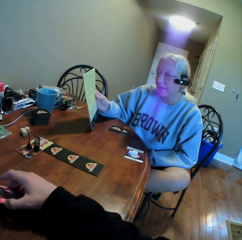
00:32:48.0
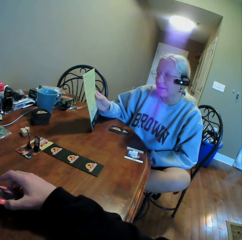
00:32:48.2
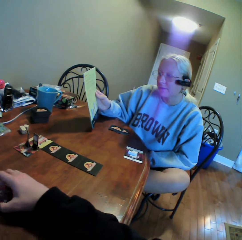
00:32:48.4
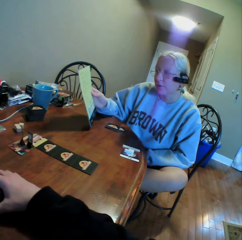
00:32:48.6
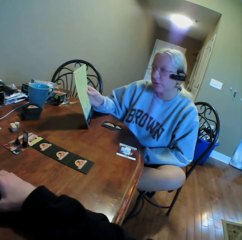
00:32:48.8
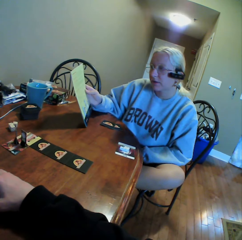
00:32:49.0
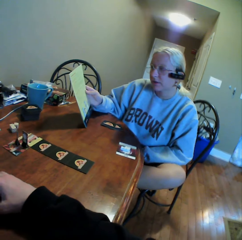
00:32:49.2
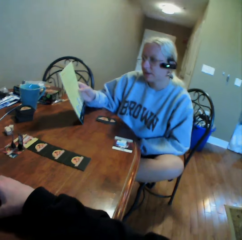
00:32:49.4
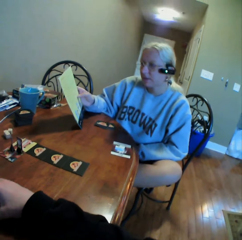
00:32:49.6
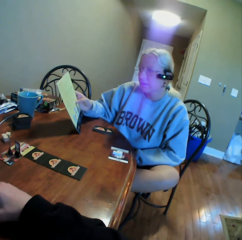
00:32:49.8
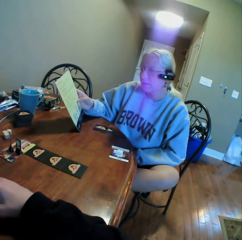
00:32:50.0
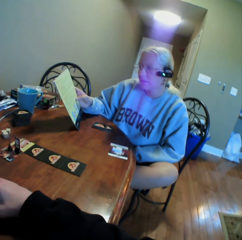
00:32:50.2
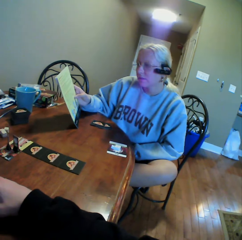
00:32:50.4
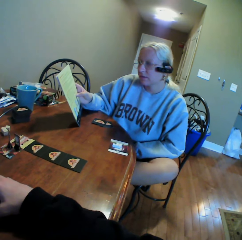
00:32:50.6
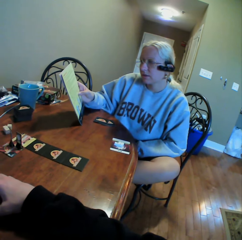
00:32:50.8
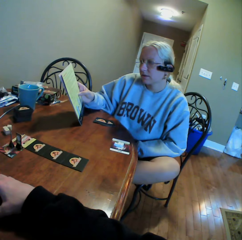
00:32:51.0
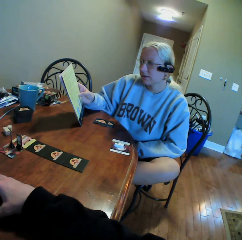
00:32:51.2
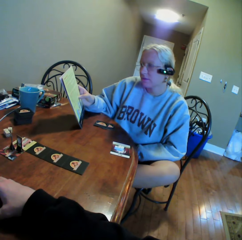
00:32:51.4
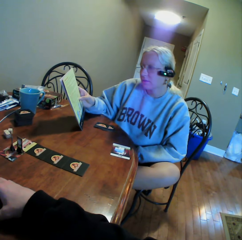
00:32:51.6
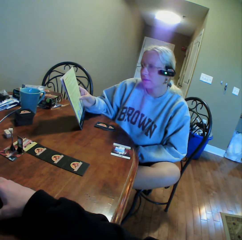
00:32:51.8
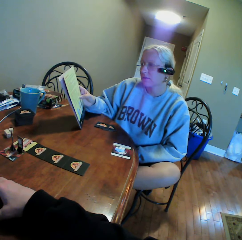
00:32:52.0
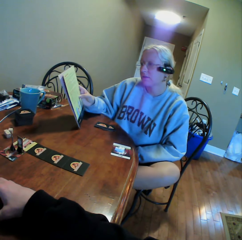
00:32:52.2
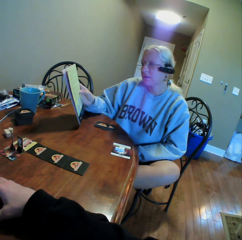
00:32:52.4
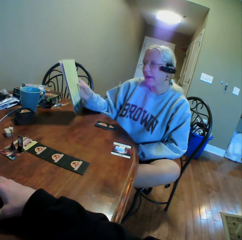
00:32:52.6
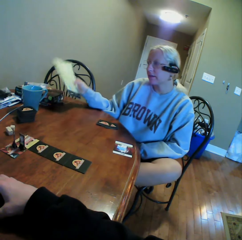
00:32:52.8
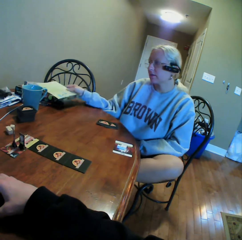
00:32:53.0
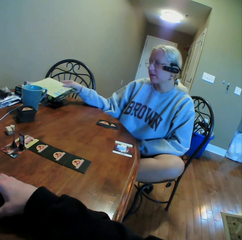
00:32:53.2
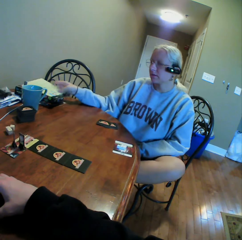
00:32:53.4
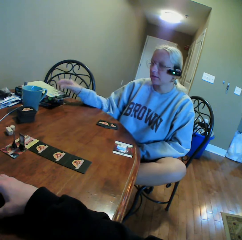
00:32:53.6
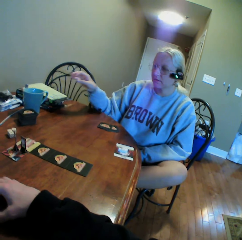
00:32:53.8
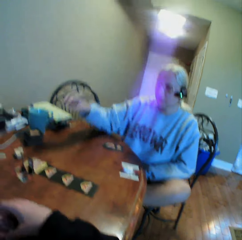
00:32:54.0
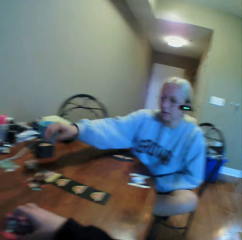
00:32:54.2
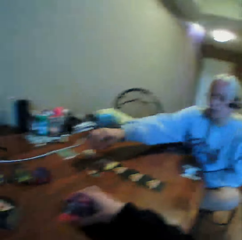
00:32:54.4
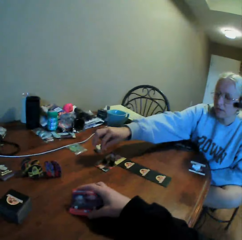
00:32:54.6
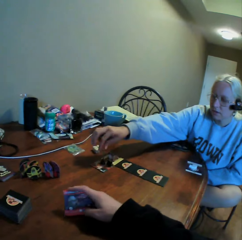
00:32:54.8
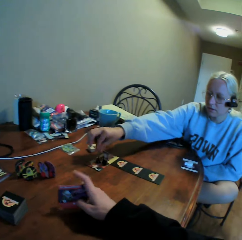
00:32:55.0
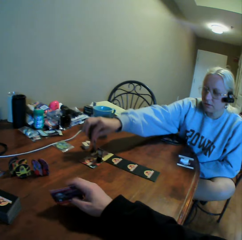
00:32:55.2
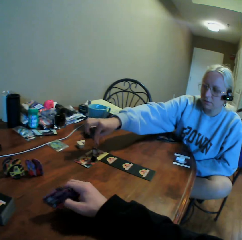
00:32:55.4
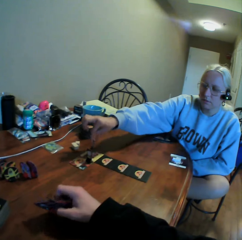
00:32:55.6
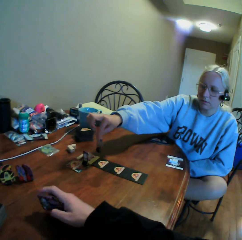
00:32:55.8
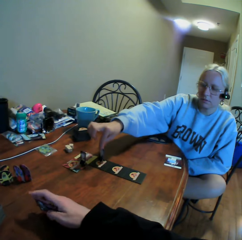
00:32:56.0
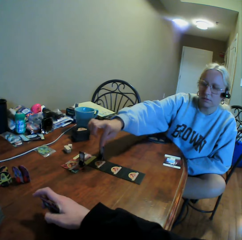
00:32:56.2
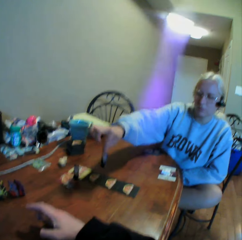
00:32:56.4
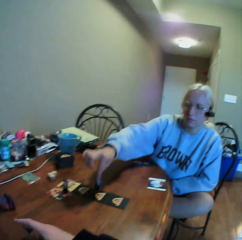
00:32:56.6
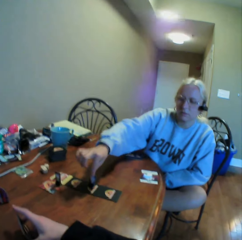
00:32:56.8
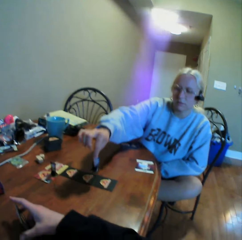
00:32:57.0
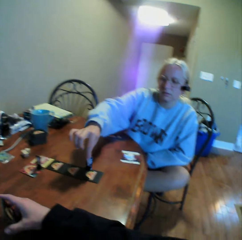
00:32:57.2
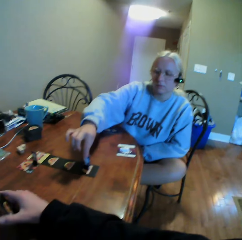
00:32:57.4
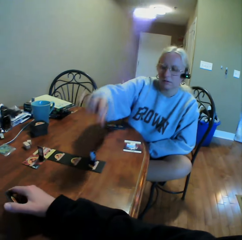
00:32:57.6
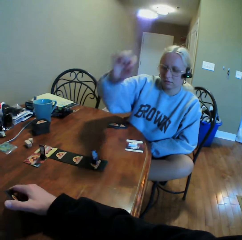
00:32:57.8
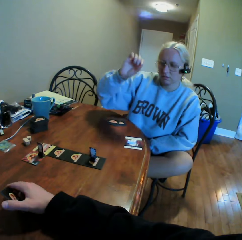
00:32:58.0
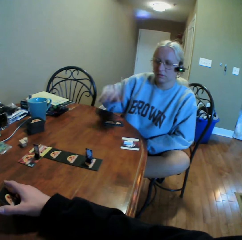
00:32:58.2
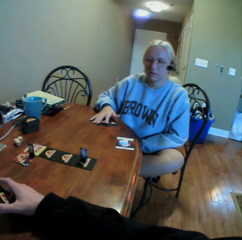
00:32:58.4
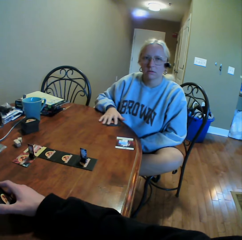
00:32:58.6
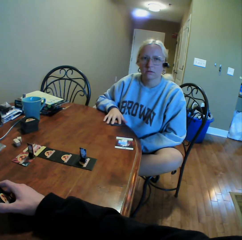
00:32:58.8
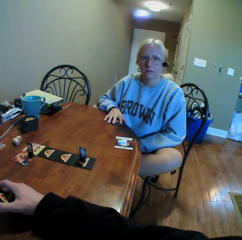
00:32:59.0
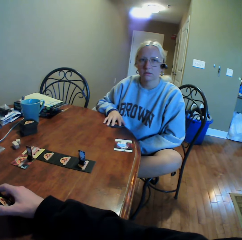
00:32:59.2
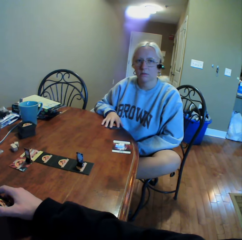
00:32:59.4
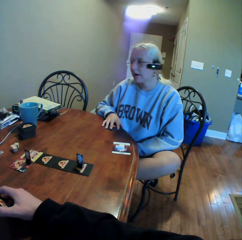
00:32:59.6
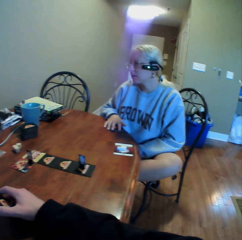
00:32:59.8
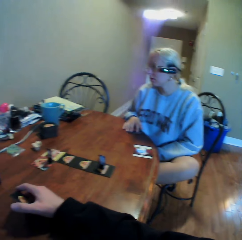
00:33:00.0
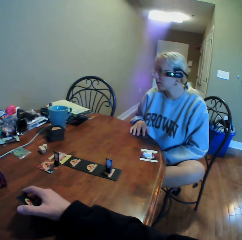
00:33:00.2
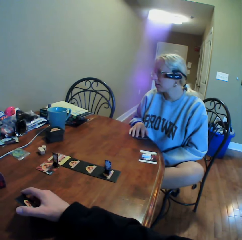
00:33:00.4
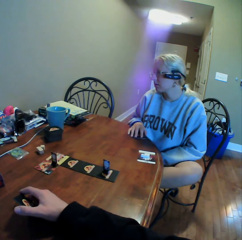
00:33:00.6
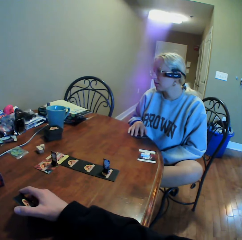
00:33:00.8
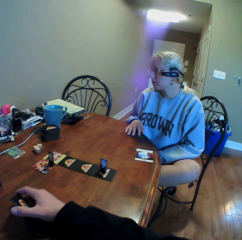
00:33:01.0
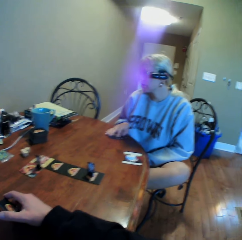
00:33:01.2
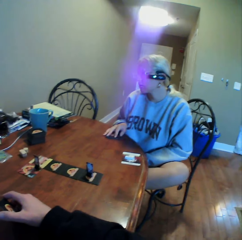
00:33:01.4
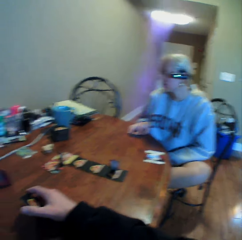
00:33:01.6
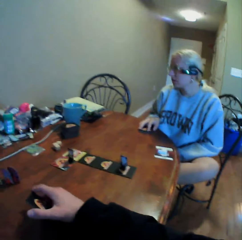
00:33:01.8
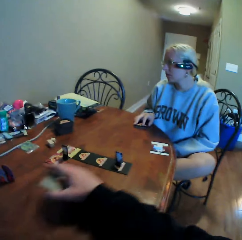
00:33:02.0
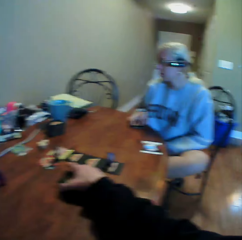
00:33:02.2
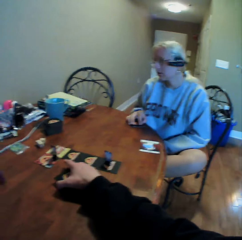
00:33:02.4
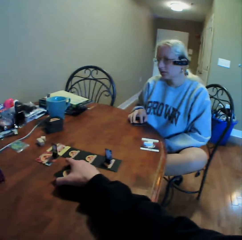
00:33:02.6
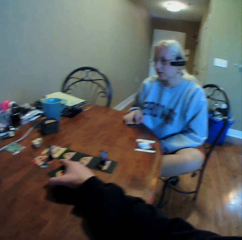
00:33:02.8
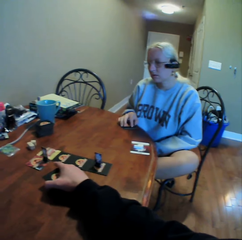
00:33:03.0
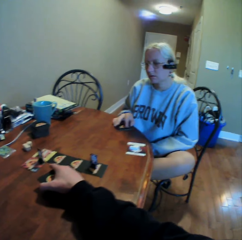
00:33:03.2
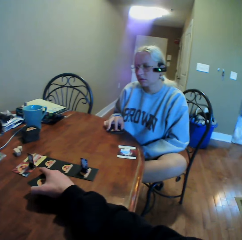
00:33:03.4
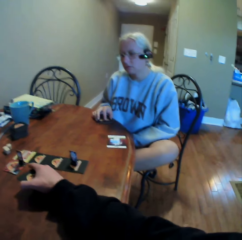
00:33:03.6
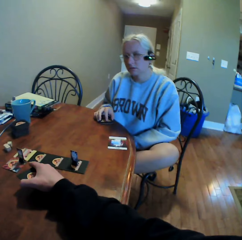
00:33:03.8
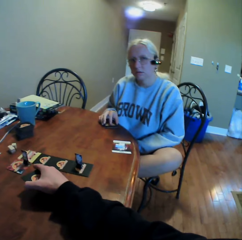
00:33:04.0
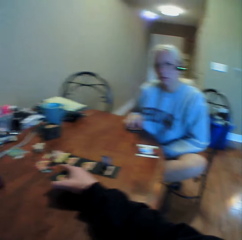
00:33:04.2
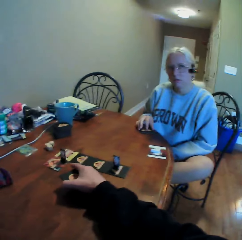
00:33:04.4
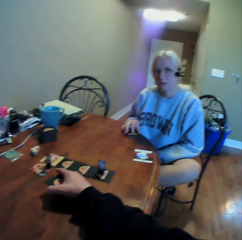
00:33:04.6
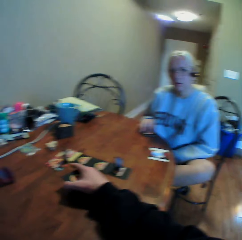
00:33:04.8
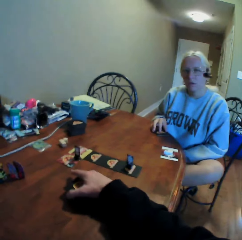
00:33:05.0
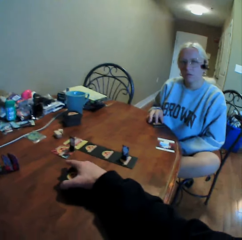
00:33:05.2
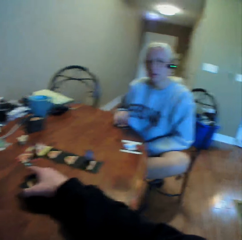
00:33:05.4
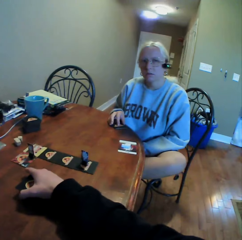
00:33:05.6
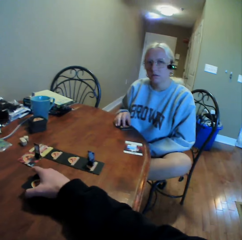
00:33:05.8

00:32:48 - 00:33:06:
The camera wearer moves a card on the table. They look around. A woman holds a book with her right hand. The woman puts the book on the table and moves something on the cards. The camera wearer moves the cards on the table. They hold a card on the table. The woman places something on the table. The camera wearer looks around. The woman holds the cards on the table. The camera wearer does something. The woman looks aside. The camera wearer uses gestures. They pick up a card from the table. The woman moves a hand on the table. The camera wearer looks around.

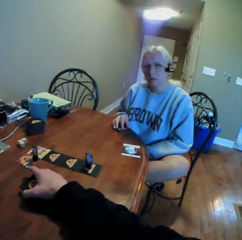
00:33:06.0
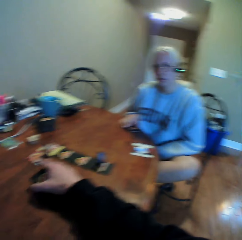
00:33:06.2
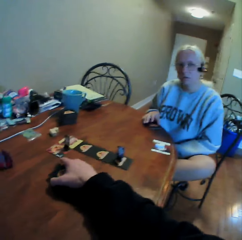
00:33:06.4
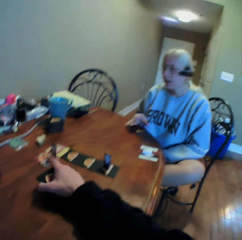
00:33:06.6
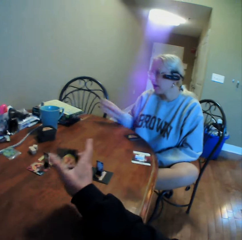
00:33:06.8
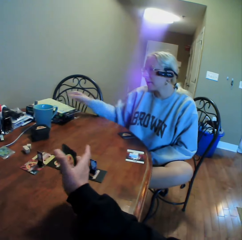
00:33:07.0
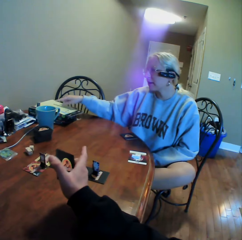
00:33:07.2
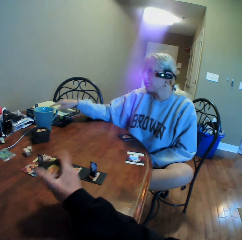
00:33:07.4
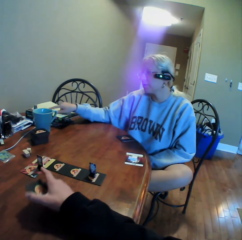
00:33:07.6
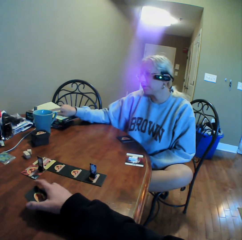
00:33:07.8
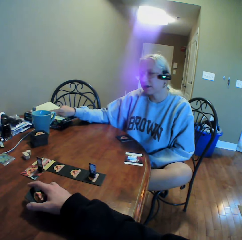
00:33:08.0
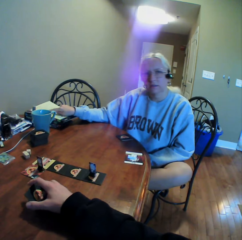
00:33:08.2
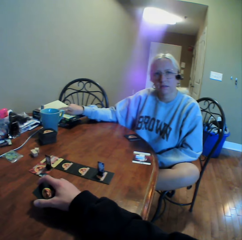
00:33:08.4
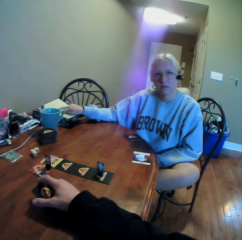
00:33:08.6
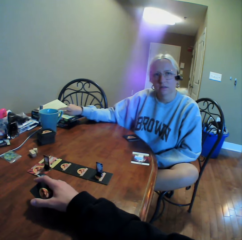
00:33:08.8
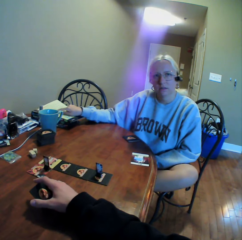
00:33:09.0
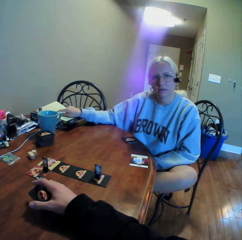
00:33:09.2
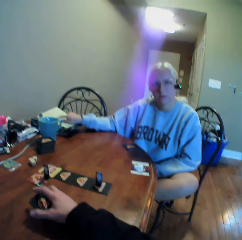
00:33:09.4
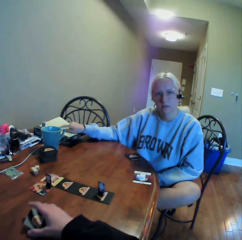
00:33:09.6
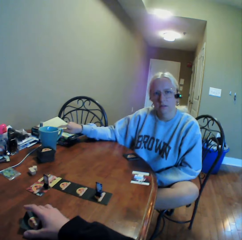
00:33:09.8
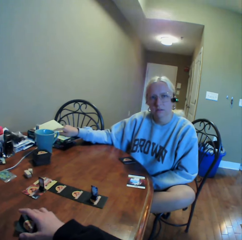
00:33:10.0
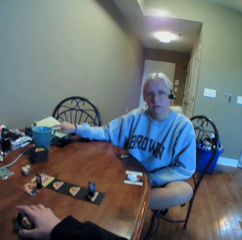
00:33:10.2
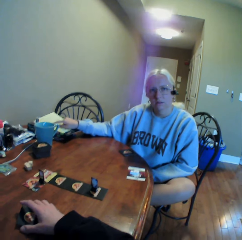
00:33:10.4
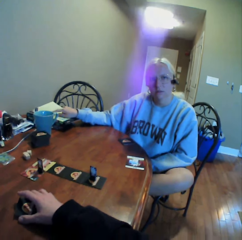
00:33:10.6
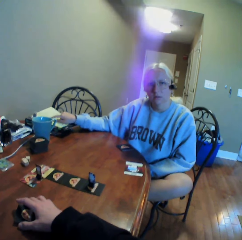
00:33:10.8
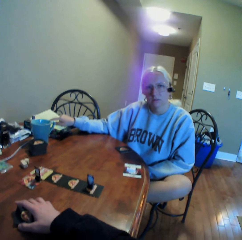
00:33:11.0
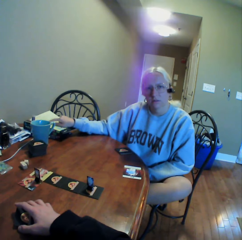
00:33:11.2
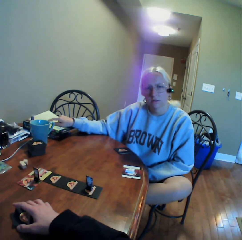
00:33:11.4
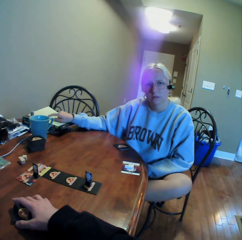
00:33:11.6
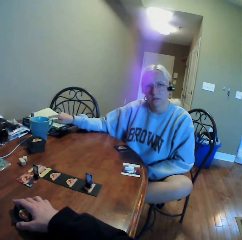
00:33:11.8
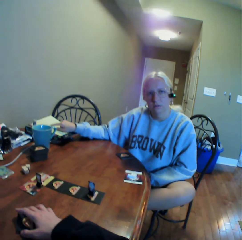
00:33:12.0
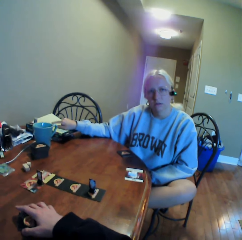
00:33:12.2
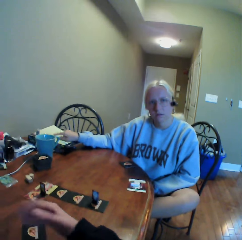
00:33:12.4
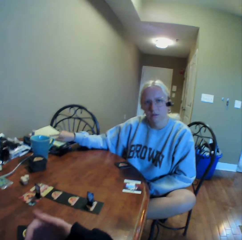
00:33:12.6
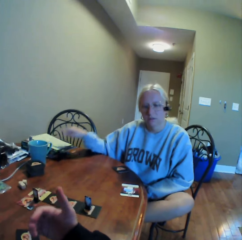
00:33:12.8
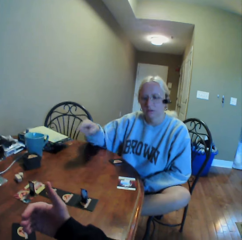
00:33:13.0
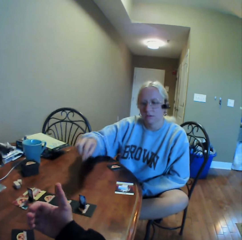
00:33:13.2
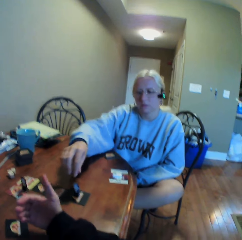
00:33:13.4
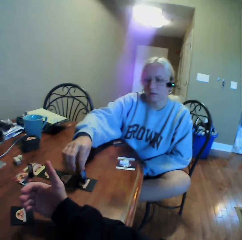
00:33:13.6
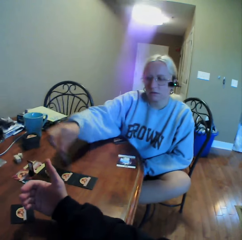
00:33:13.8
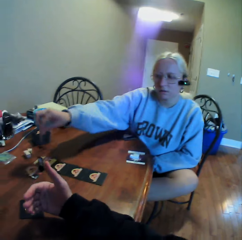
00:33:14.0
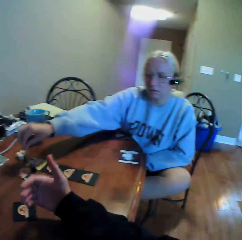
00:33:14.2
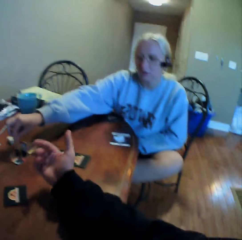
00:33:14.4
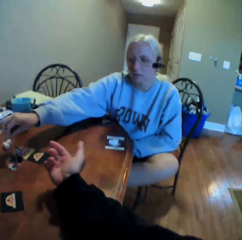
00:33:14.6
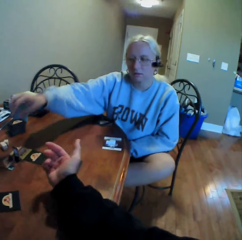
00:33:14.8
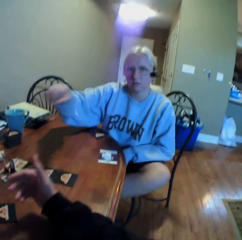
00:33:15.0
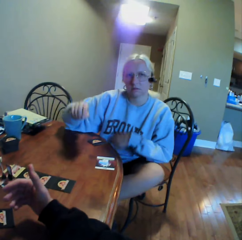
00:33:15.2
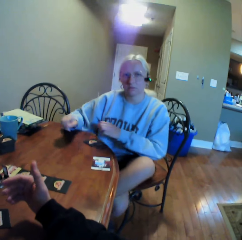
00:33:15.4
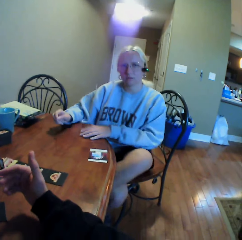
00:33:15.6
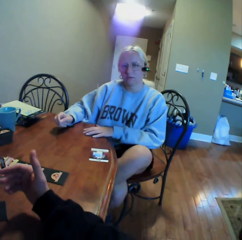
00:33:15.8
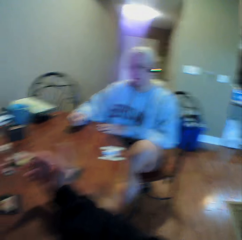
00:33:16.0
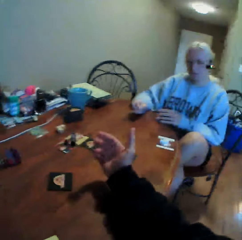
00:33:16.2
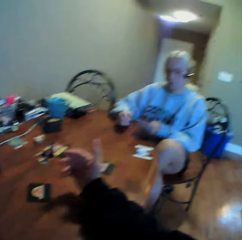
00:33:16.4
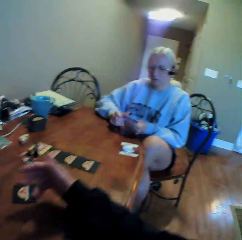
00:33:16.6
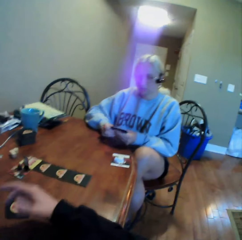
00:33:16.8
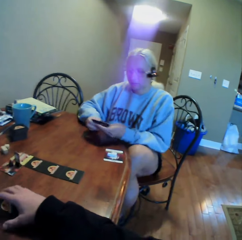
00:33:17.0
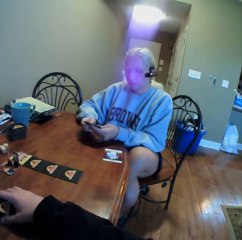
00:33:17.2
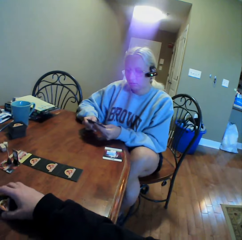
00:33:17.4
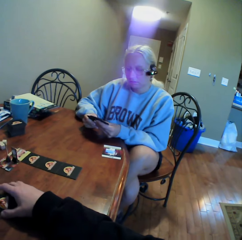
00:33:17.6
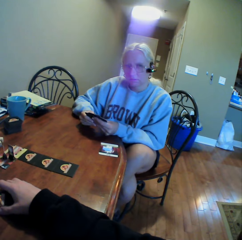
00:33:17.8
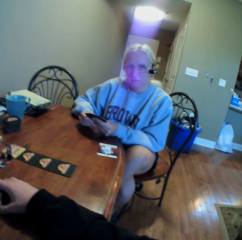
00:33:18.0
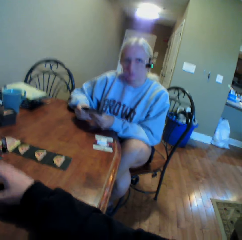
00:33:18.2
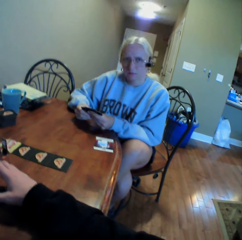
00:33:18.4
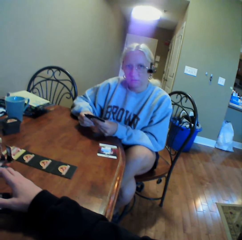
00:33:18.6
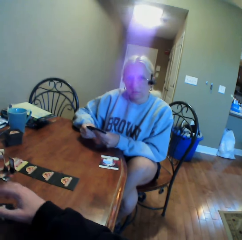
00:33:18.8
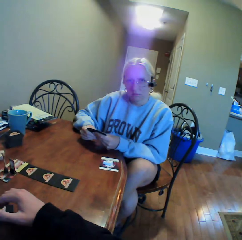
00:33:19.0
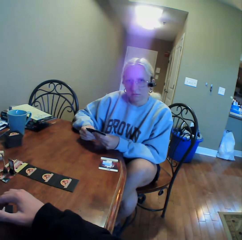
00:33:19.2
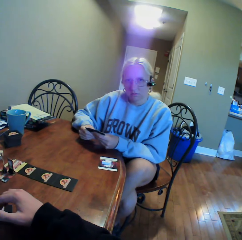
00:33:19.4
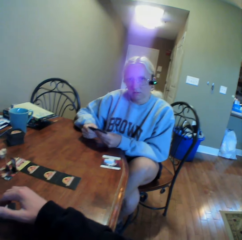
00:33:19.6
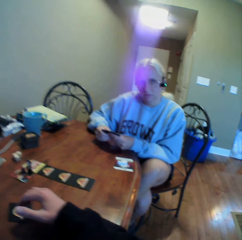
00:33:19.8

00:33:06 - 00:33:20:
The camera wearer places a card on the table. They use gestures. A woman points at a book on the table. The camera wearer looks around. They hold the card on the table. They do something. They use gestures. They move their hands on the table. The woman picks up something, moves her hands on the table, puts something on the cards, moves around, picks up the cards on the table, and moves her left leg. The camera wearer holds the card on the table. The woman holds the cards. The camera wearer moves the cards on the table. They use gestures.
